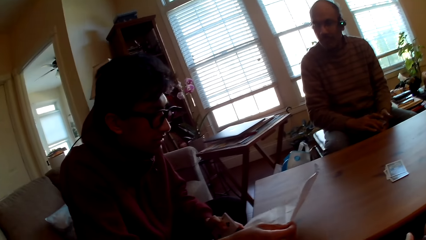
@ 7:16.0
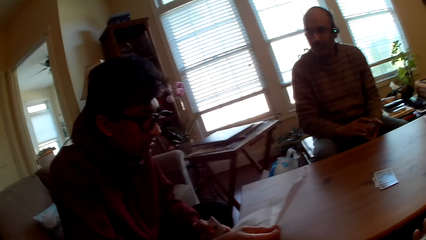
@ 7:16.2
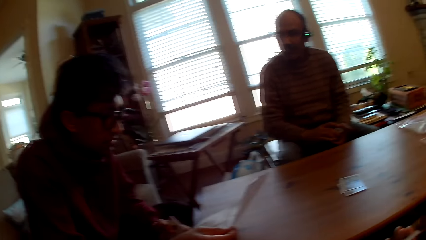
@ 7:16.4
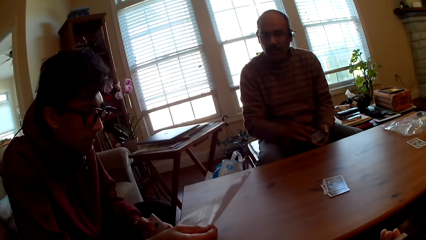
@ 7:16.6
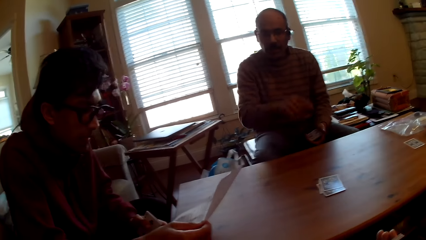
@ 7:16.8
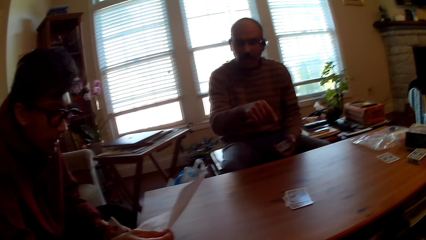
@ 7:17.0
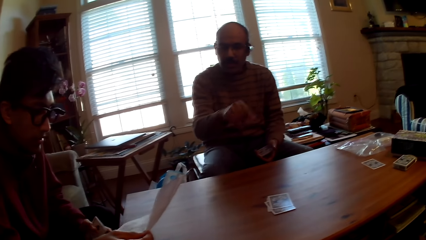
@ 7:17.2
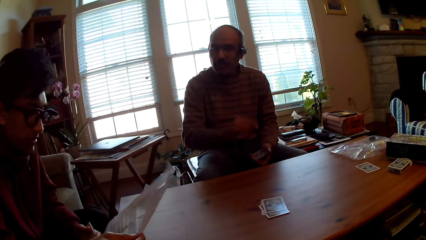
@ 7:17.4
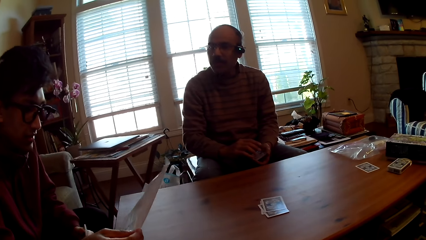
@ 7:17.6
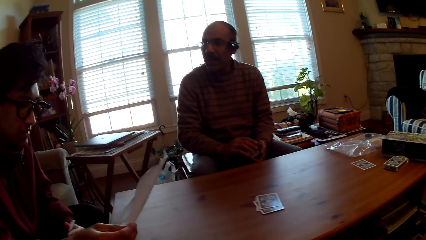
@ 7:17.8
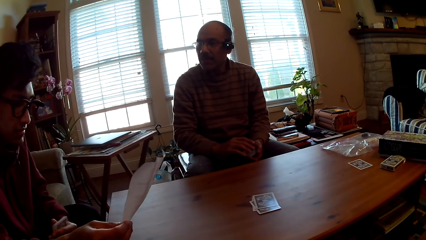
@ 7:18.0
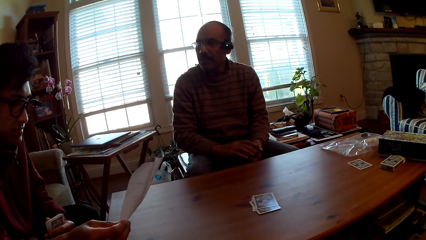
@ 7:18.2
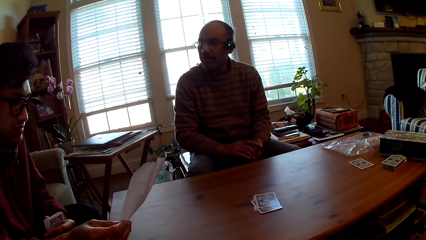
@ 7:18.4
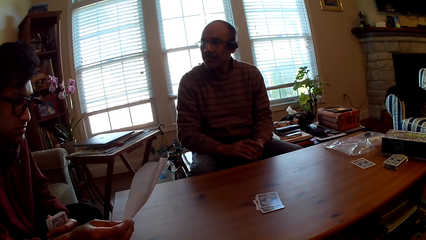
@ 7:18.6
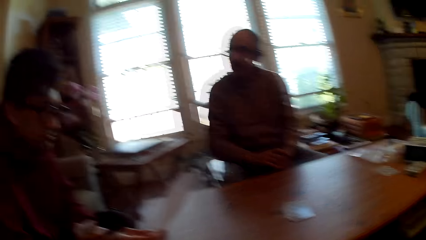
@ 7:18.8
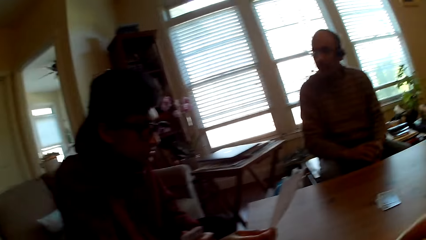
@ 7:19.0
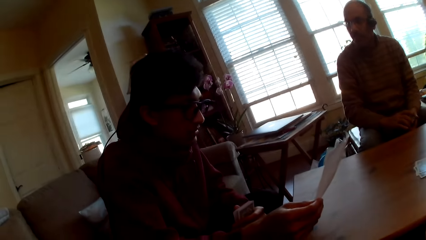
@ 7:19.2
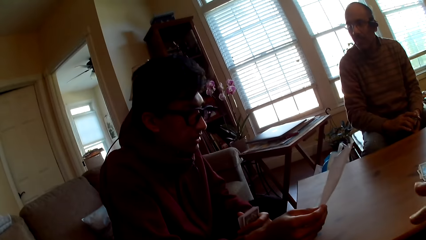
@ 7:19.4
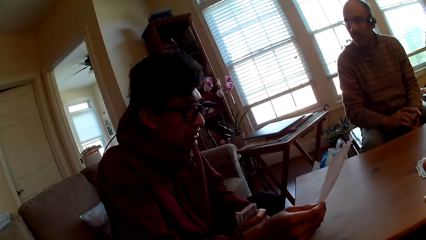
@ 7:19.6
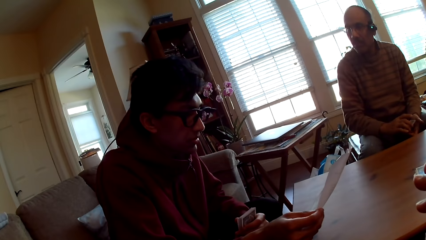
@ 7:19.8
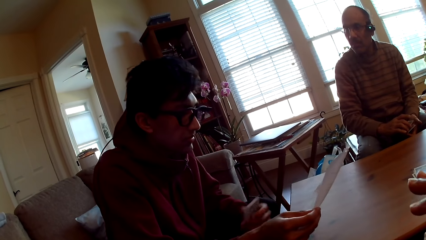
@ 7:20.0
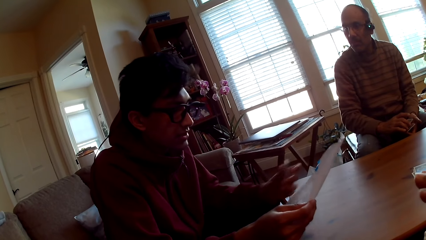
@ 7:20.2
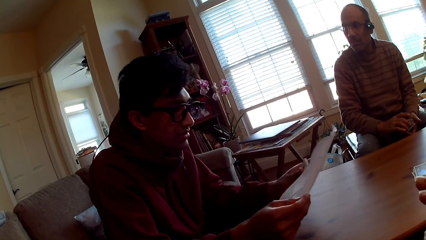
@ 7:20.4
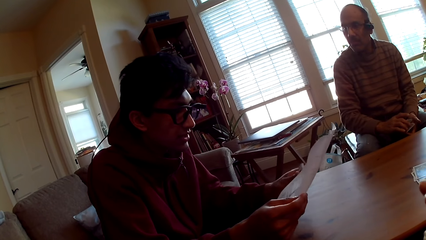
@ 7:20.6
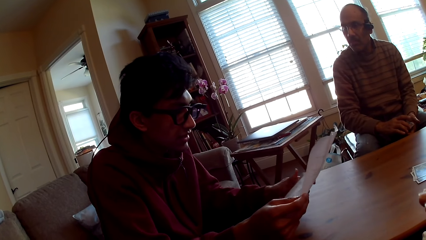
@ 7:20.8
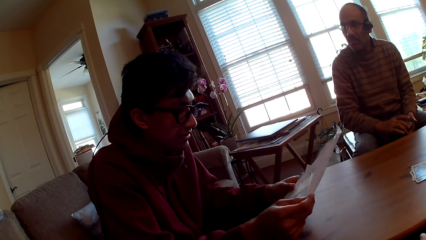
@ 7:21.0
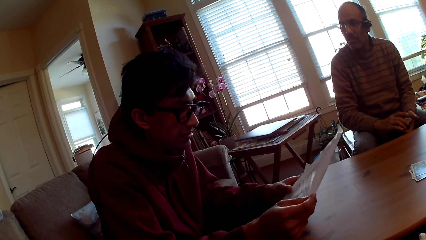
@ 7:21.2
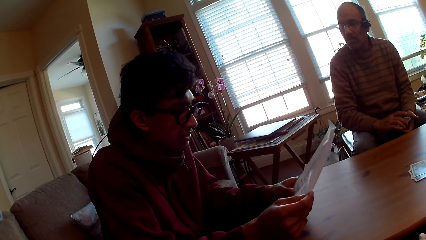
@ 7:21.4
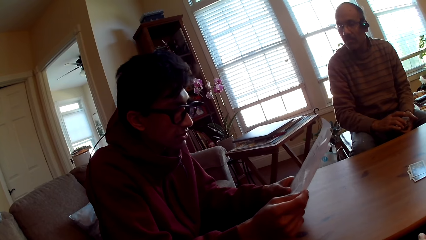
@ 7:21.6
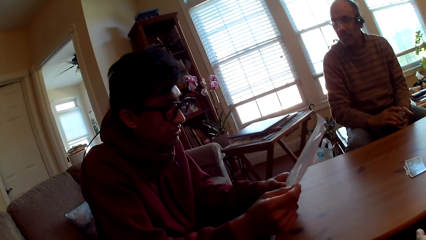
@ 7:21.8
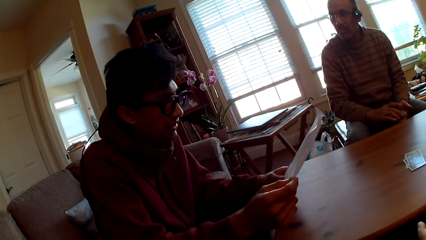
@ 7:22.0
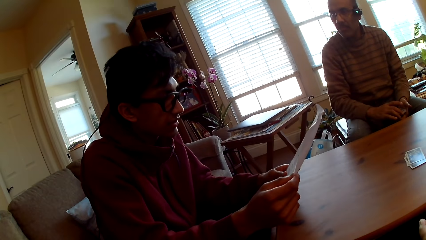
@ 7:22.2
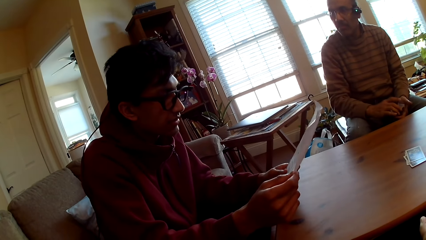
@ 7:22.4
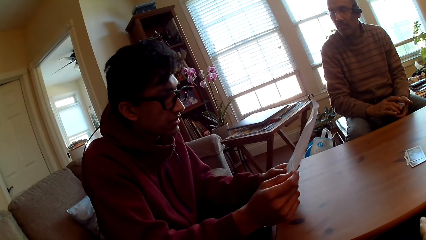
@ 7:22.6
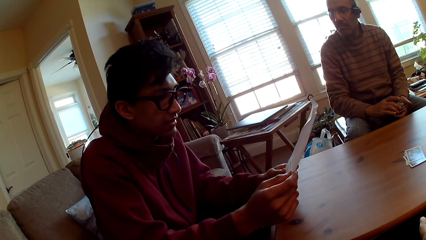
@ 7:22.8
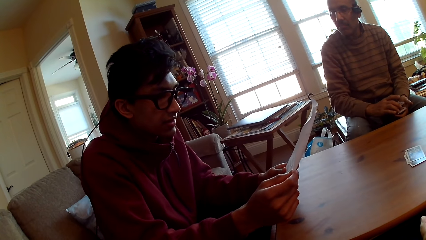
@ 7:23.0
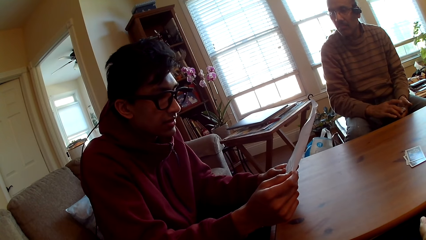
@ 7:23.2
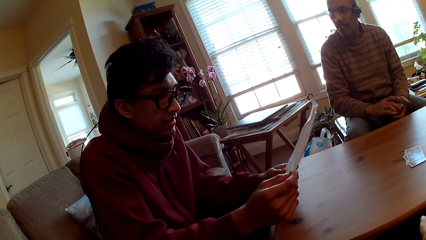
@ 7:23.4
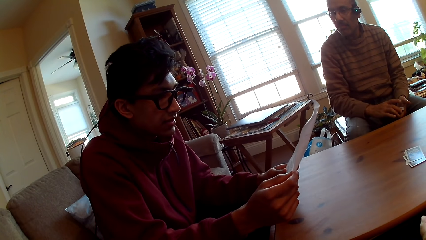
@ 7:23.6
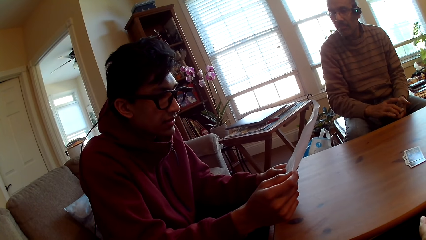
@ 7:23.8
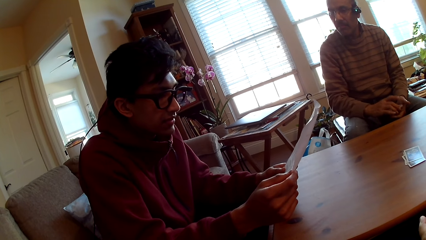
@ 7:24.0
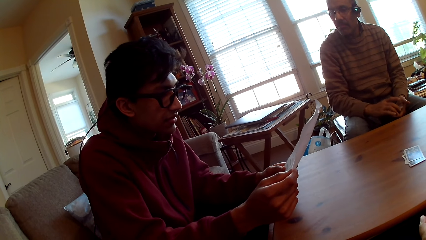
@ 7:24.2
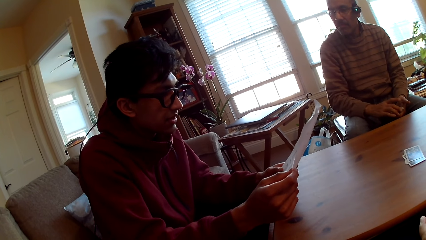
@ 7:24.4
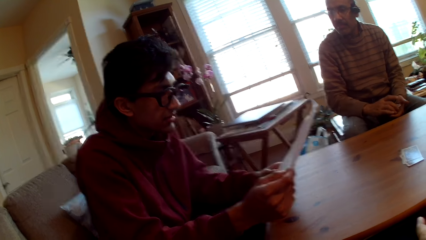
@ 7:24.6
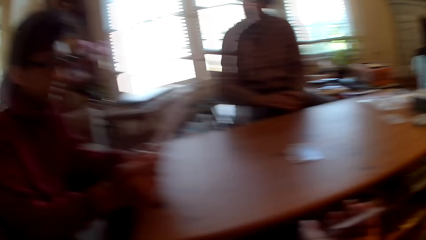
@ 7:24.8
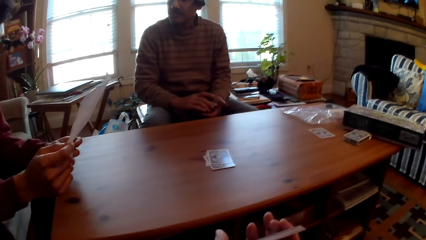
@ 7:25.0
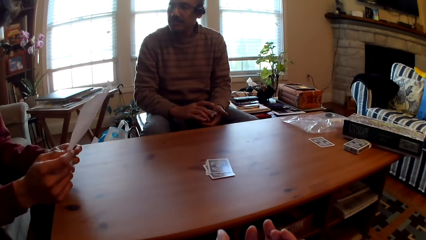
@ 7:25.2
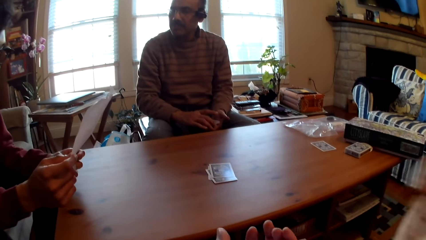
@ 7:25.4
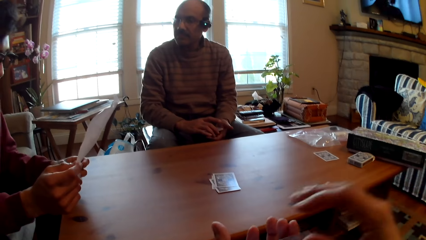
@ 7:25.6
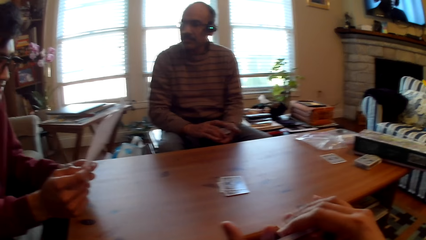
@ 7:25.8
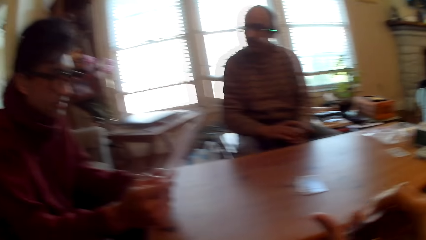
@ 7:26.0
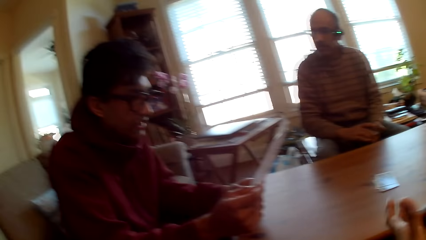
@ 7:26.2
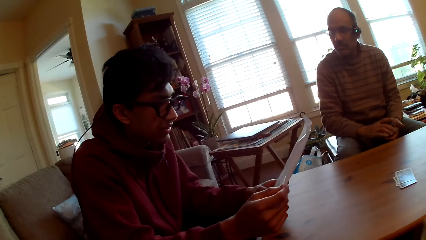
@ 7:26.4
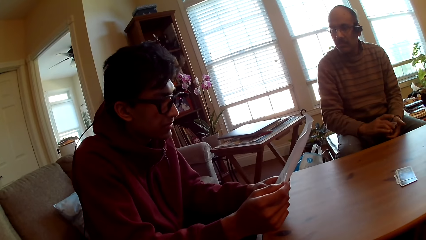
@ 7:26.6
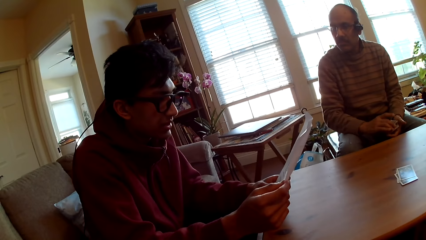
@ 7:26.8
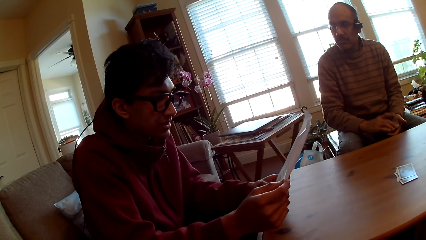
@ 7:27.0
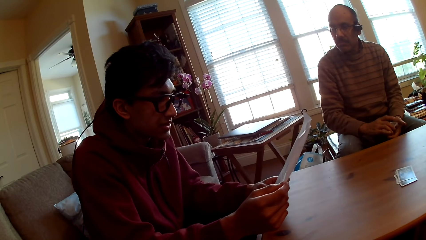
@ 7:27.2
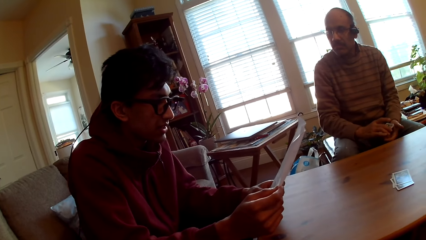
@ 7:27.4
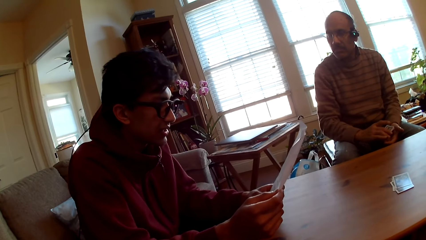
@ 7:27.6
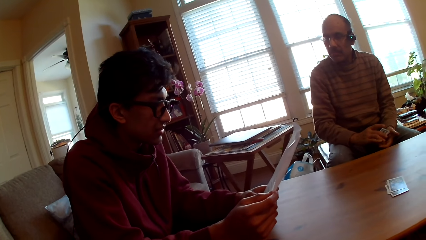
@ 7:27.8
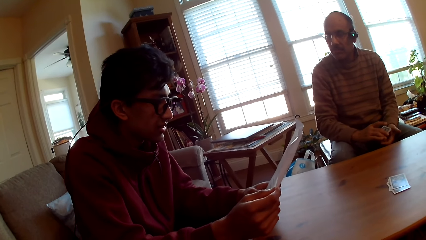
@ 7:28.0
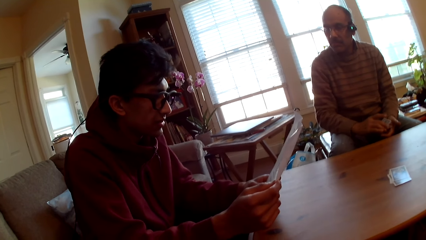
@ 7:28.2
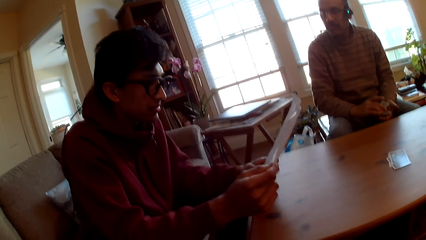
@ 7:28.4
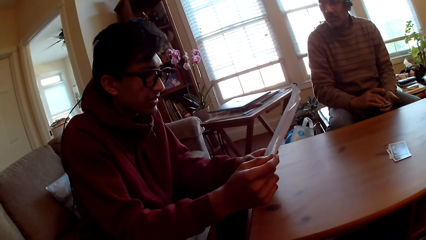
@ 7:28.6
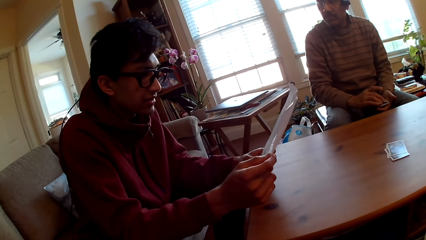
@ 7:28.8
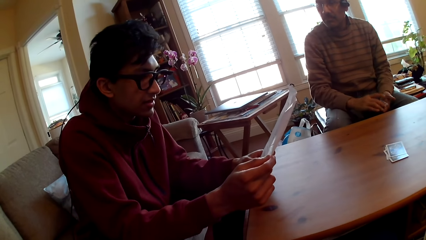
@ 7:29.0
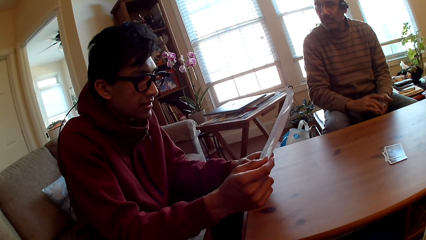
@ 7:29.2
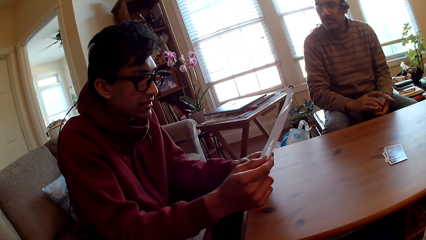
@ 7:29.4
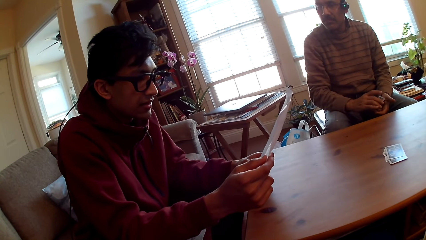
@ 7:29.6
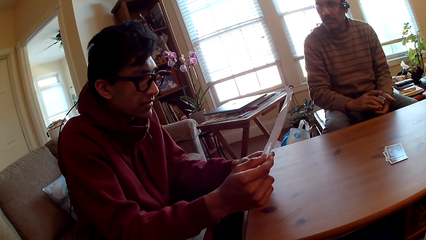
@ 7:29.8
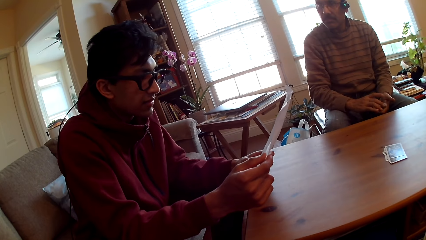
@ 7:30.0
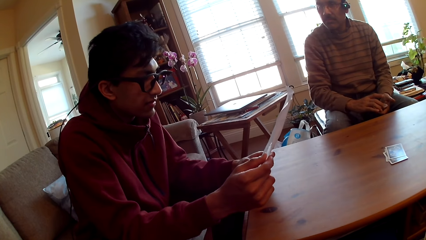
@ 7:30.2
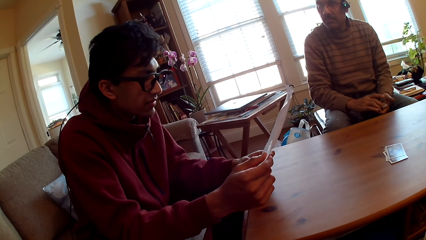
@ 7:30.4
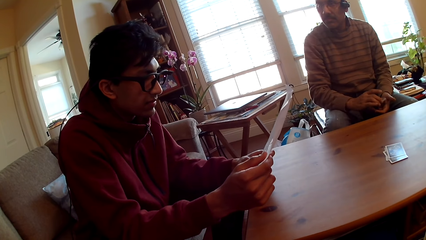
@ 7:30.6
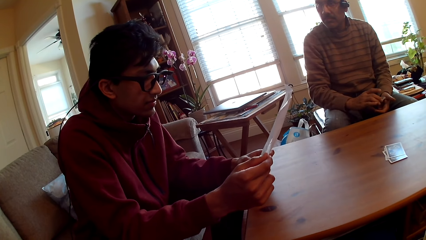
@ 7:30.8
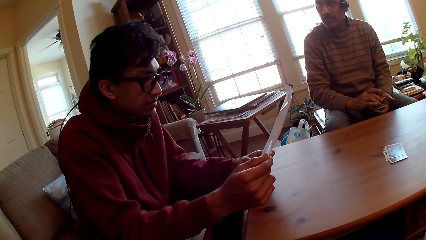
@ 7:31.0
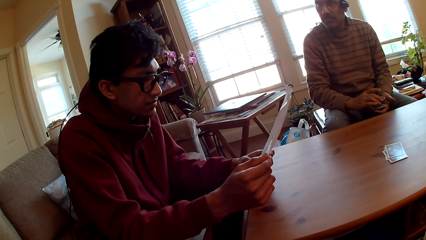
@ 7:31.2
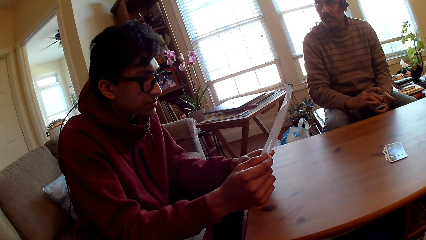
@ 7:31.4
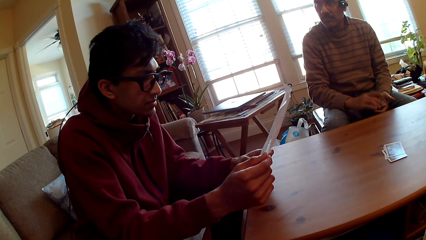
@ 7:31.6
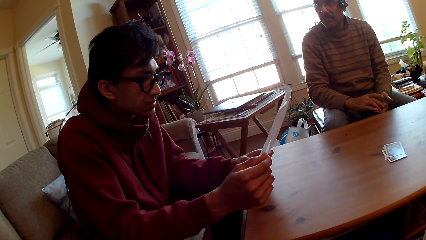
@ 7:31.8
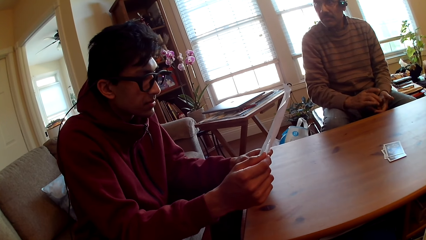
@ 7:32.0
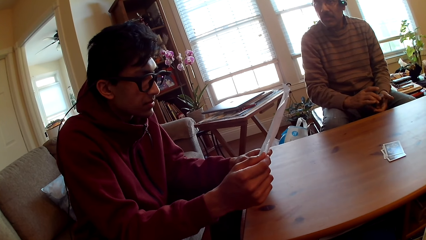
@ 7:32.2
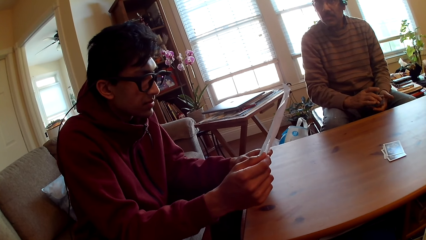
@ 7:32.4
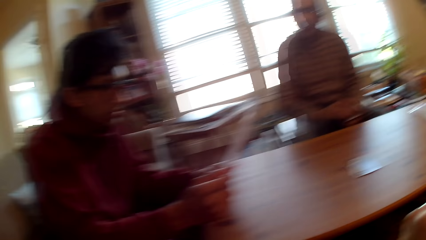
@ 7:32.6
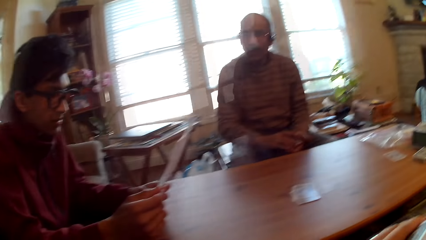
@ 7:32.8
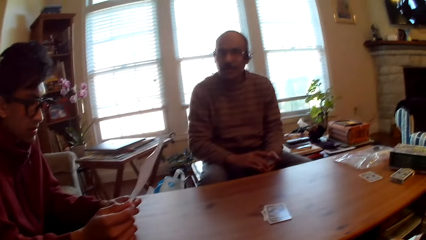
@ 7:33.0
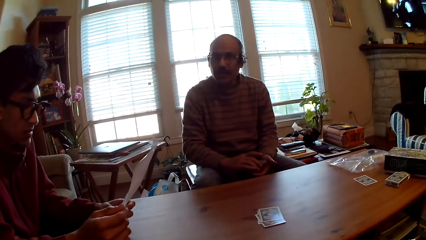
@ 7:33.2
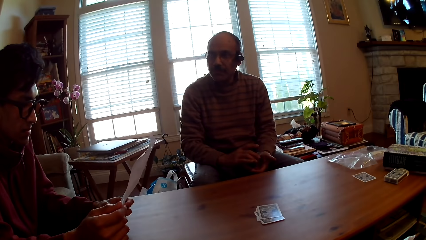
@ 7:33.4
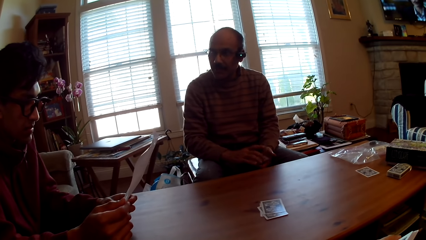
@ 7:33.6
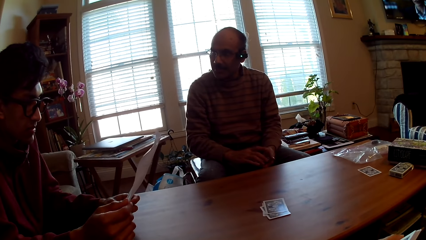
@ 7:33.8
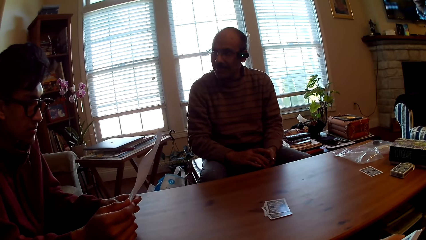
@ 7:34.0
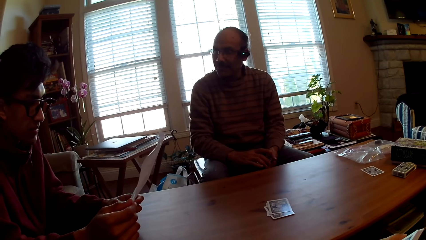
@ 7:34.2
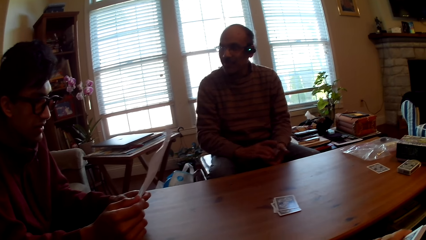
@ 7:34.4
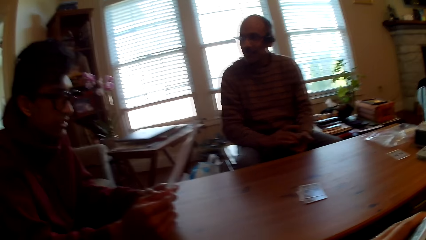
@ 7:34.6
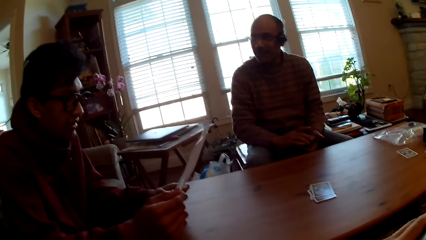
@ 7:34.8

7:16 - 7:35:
A person picks up a paper. A man reads. Another person interacts with the first person. The camera wearer moves a hand. The first person holds the paper by both hands. The other person plays with cards in hand. The camera wearer holds hands.
